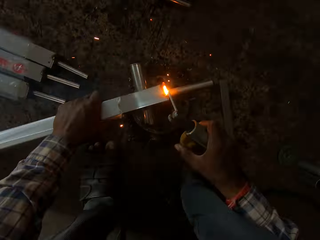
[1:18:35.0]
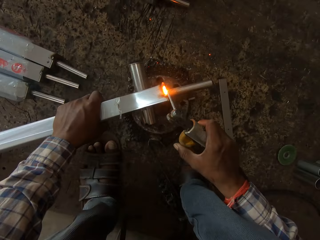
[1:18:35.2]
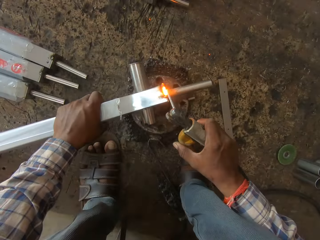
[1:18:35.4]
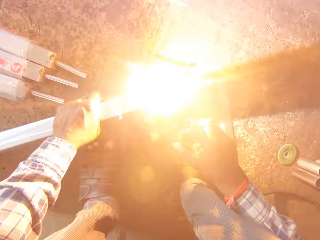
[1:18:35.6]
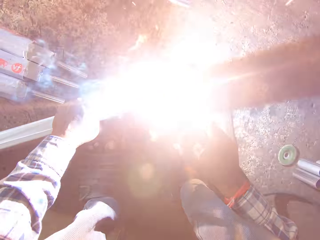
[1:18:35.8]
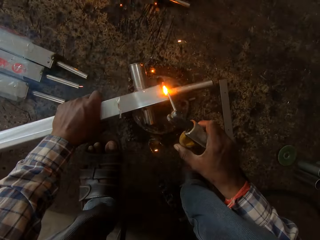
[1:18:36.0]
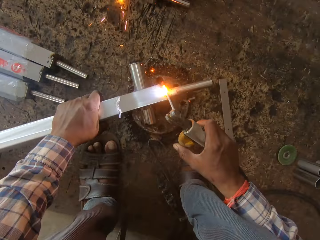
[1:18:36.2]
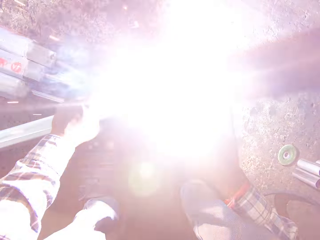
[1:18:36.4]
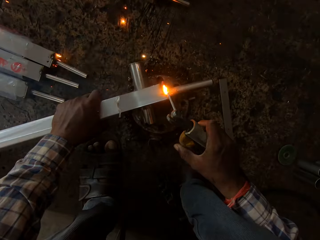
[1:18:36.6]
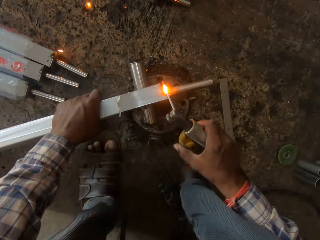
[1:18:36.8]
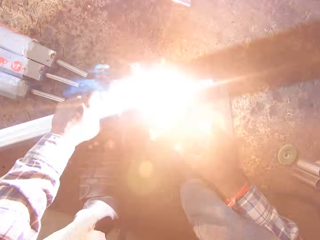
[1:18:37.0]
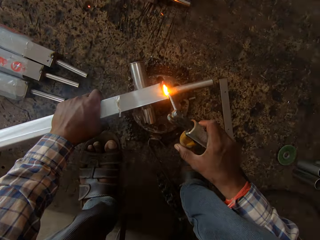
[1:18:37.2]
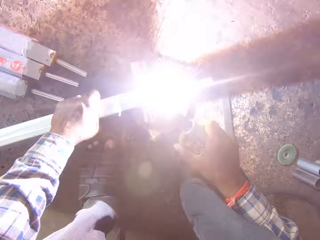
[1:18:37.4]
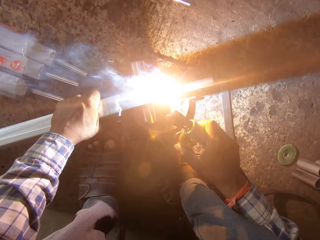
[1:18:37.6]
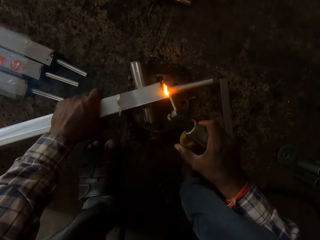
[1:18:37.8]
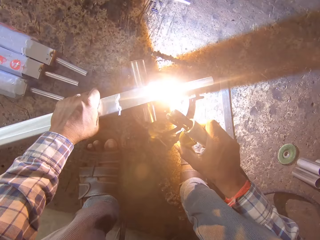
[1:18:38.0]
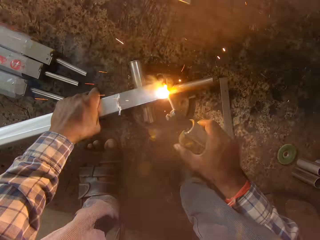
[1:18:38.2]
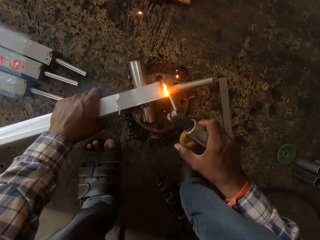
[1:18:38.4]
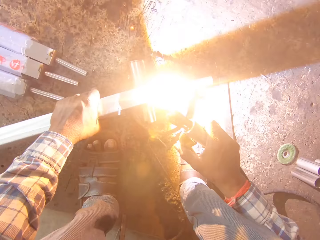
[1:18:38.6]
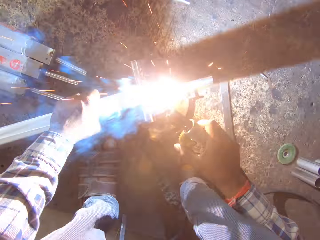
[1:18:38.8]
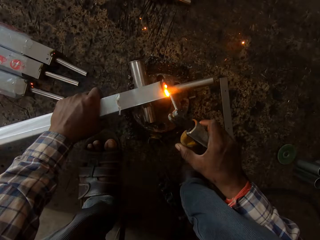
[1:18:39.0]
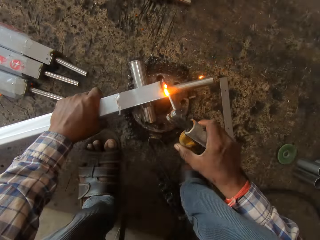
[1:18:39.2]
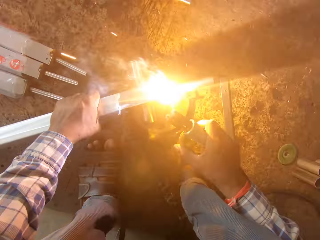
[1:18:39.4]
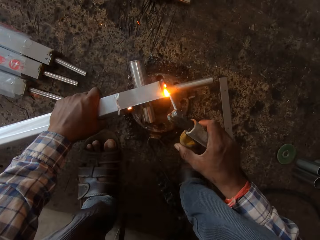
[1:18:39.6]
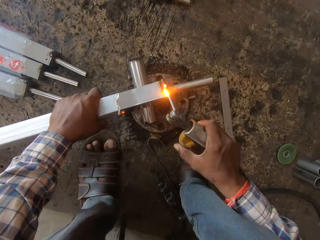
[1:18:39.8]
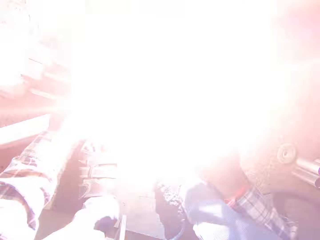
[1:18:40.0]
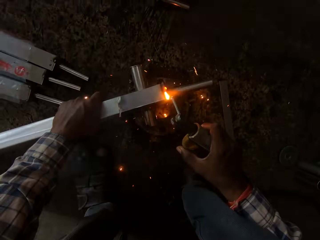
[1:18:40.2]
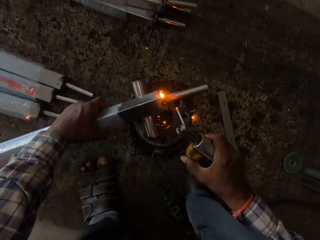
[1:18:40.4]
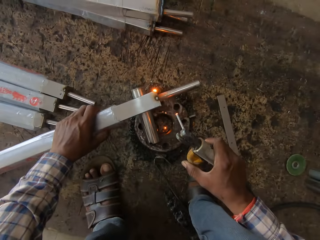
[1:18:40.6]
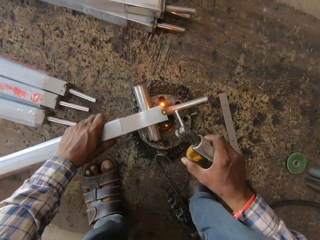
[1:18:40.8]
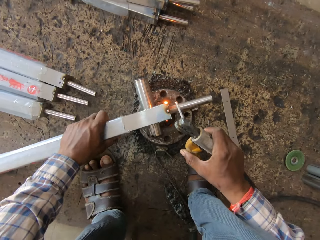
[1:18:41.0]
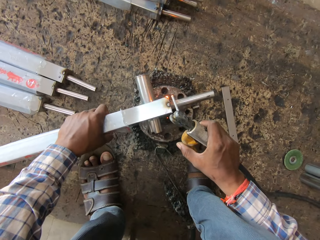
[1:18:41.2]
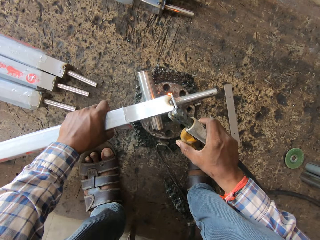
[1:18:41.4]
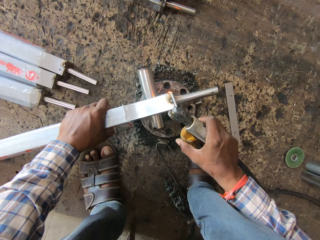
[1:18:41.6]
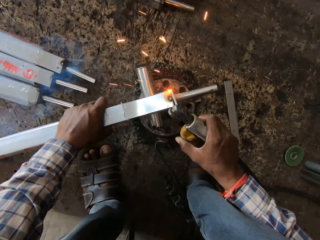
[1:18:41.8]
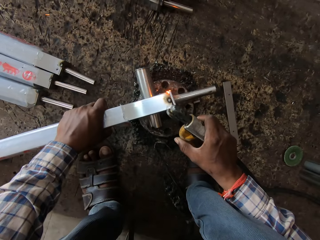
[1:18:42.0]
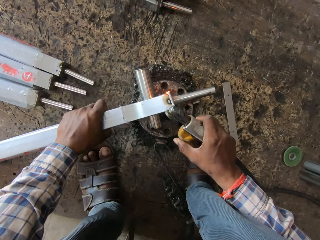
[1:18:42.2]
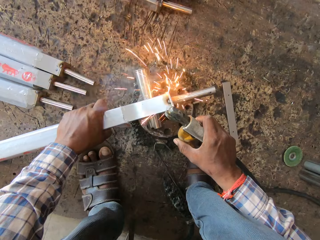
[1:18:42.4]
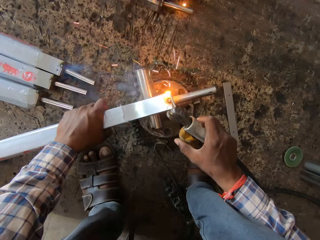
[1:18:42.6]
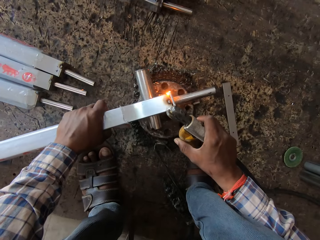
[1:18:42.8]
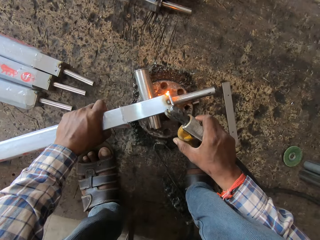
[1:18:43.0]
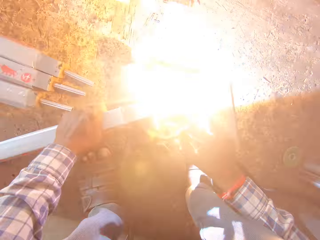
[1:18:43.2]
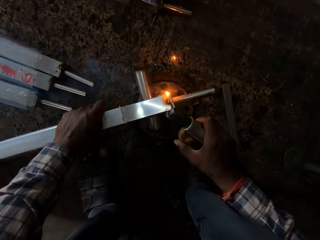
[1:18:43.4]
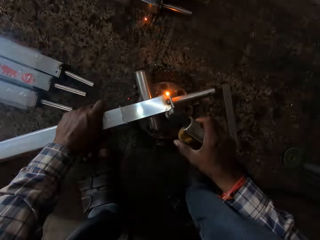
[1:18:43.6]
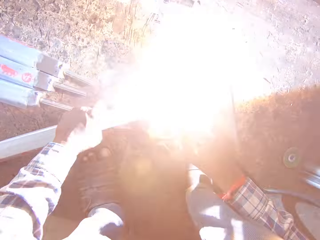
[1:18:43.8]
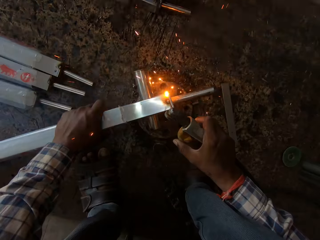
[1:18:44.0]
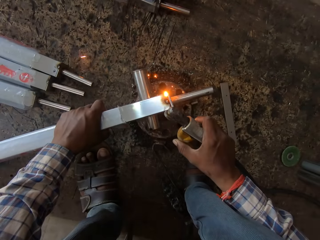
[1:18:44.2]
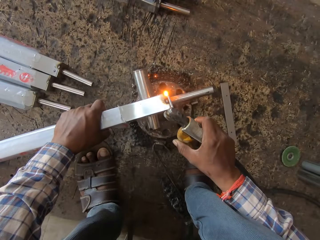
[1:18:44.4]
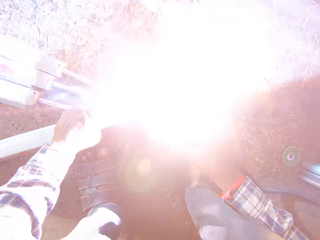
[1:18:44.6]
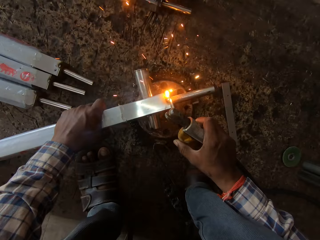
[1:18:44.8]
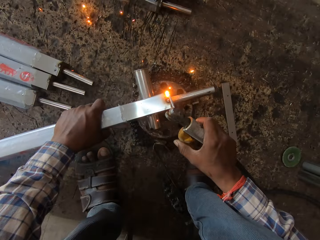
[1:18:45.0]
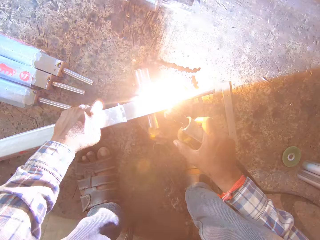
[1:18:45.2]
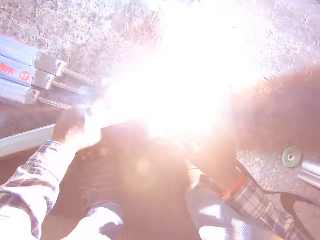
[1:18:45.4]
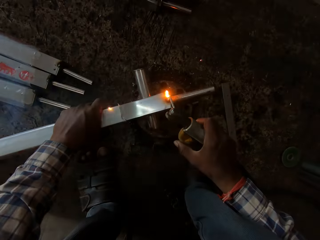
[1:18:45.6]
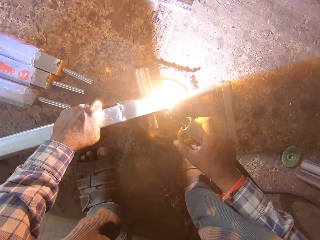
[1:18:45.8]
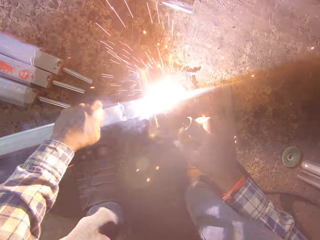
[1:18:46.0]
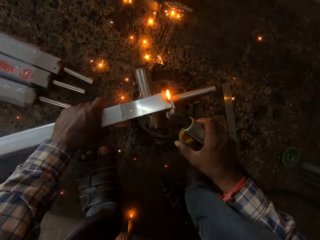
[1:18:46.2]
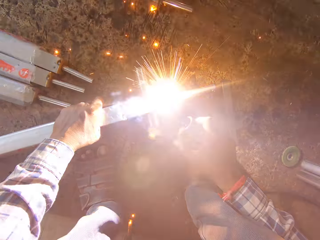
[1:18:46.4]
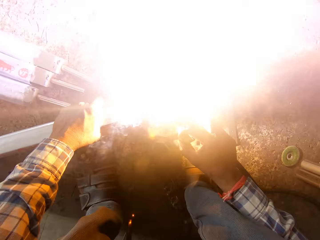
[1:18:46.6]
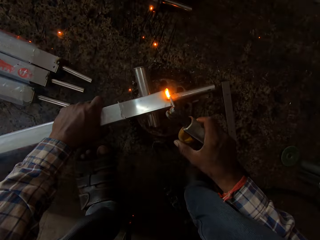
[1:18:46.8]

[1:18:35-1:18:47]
The camera wearer turns the square steel rod in his left hand on the rim. He welds the square steel rod in his left hand on the rim with the electrode on the electrode holder in his right hand.

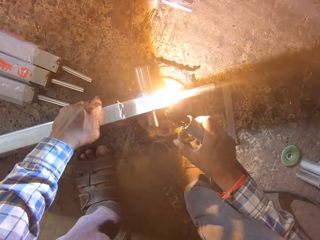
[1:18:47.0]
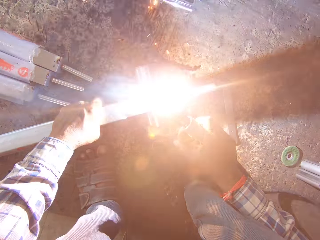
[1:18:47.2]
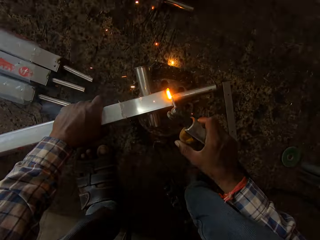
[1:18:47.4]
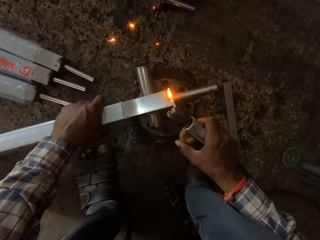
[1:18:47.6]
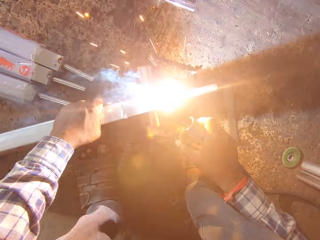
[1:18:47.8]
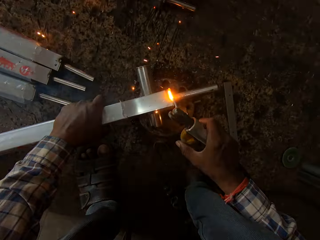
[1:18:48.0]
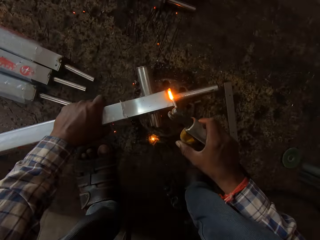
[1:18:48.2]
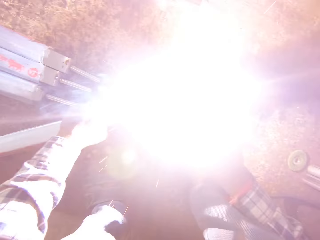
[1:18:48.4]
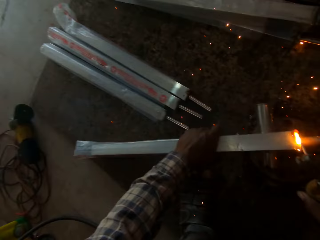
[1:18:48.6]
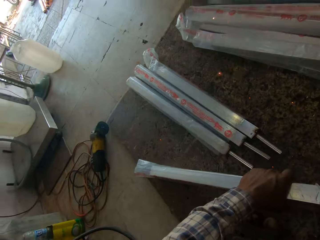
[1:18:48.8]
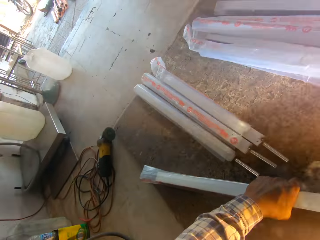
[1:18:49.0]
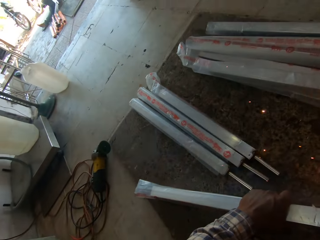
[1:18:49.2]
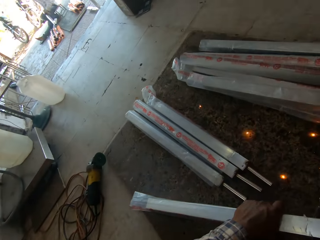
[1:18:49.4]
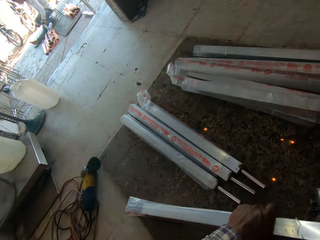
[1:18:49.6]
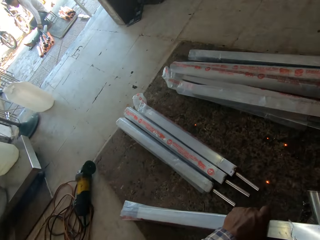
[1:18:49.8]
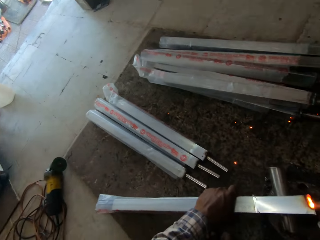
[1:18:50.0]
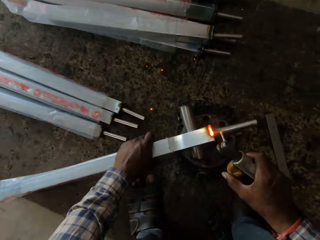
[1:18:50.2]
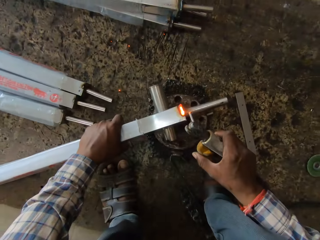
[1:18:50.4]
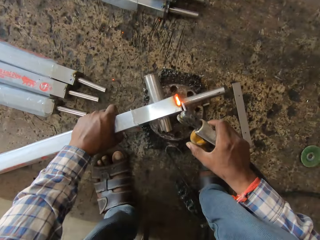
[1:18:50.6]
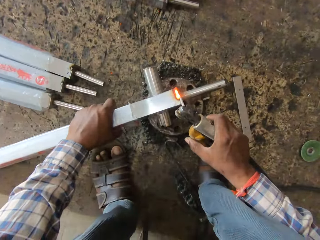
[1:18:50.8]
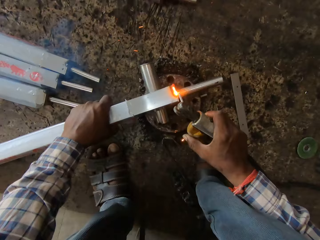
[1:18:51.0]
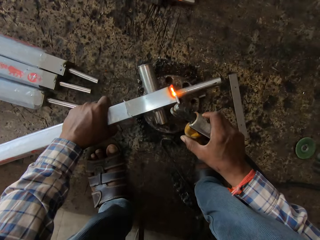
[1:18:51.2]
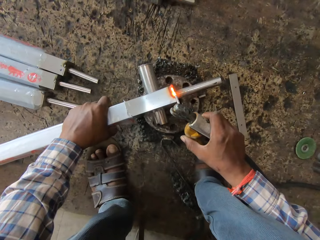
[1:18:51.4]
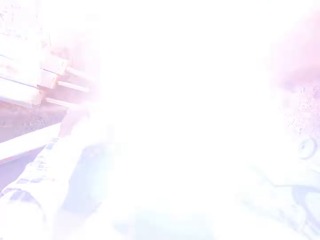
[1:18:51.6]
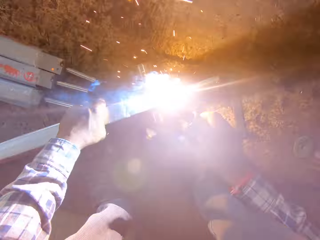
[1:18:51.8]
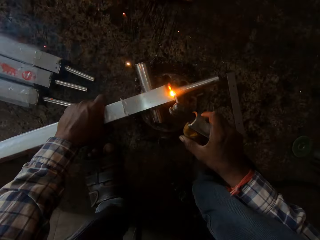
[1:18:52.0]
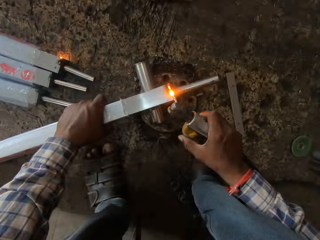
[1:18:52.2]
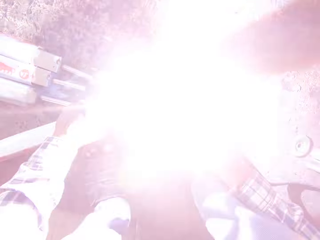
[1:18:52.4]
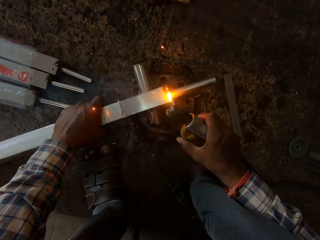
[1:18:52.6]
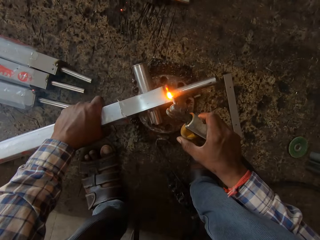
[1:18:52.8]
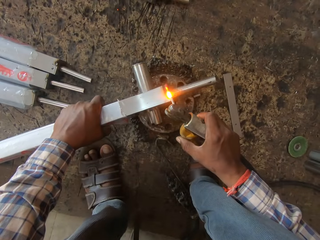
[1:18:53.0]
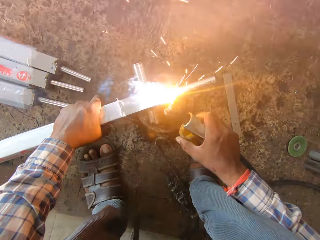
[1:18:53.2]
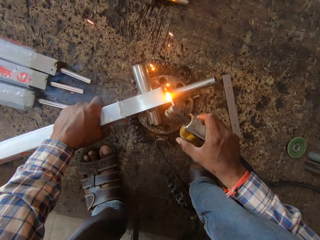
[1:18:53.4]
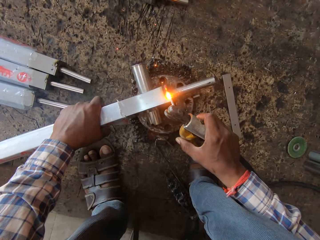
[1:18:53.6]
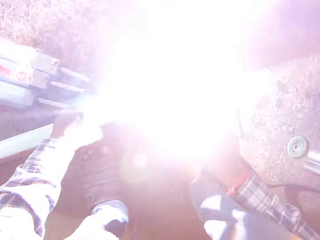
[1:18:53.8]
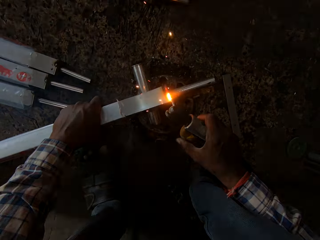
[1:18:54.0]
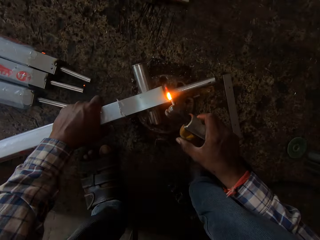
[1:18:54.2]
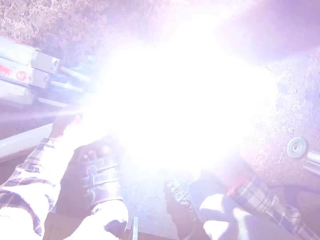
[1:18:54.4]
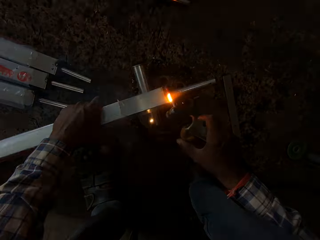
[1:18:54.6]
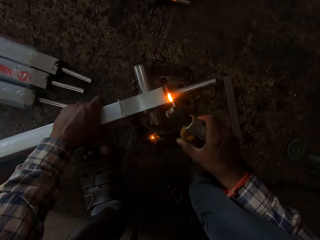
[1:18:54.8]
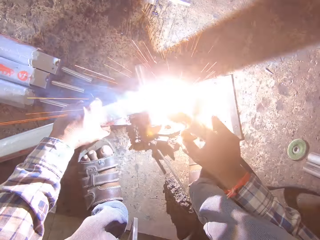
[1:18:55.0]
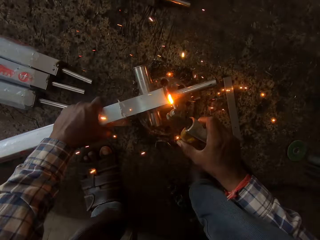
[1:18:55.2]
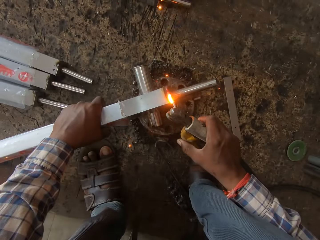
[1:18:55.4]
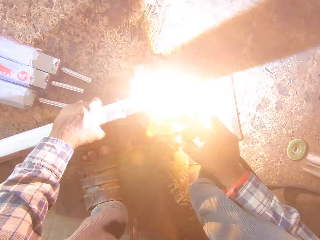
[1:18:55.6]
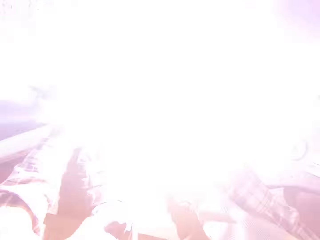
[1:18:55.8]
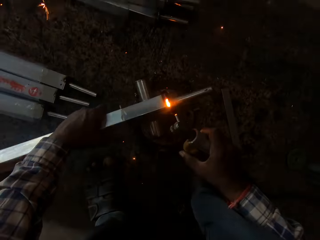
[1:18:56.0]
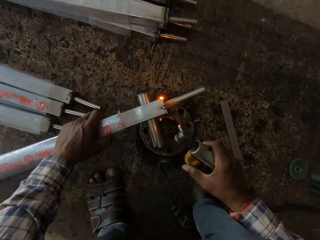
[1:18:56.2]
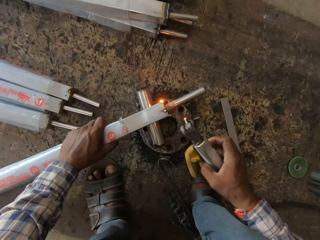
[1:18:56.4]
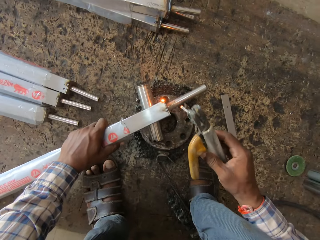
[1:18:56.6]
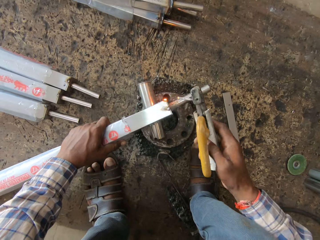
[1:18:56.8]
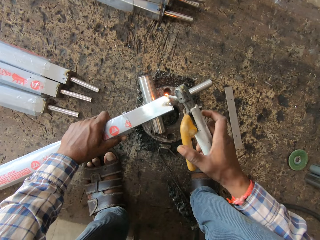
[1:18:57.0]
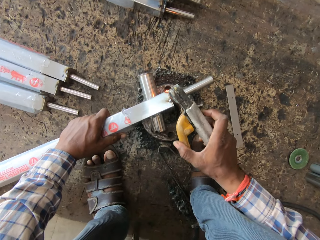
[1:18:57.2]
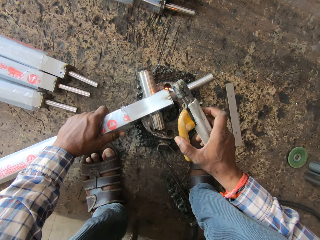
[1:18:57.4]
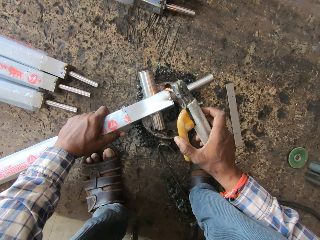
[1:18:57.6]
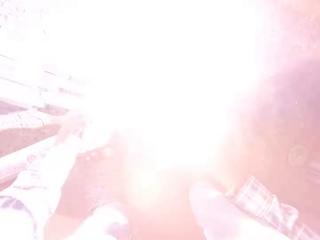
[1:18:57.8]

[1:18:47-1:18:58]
The camera wearer turns the square steel rod in his left hand on the rim. He adjusts his right hand on the electrode holder.
